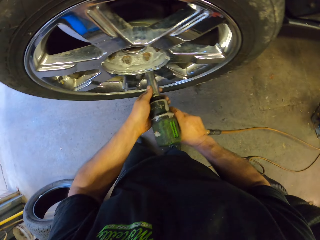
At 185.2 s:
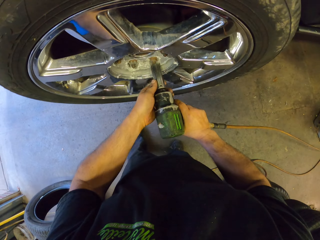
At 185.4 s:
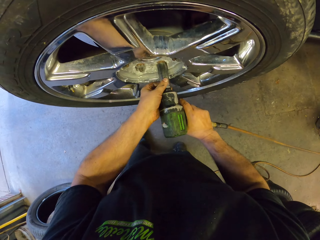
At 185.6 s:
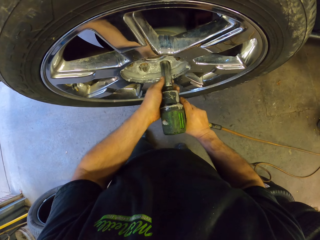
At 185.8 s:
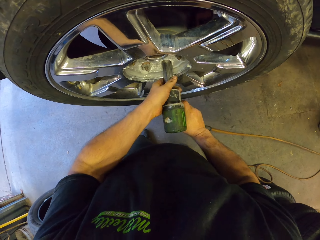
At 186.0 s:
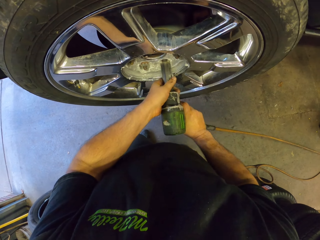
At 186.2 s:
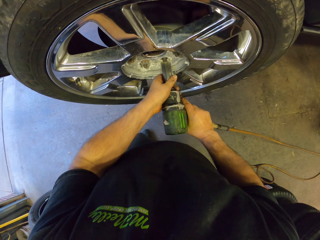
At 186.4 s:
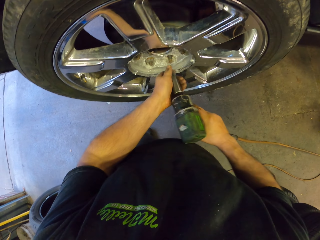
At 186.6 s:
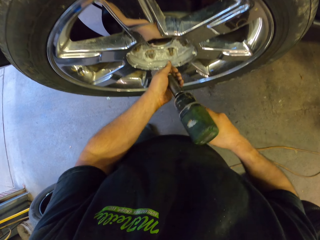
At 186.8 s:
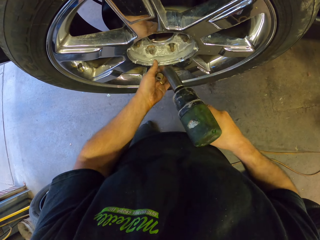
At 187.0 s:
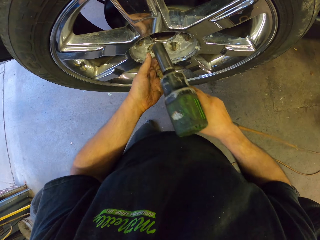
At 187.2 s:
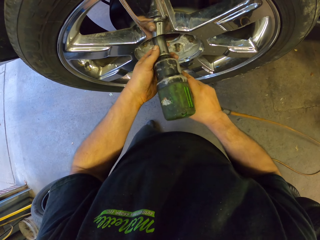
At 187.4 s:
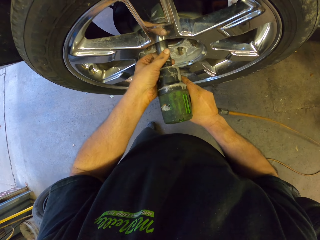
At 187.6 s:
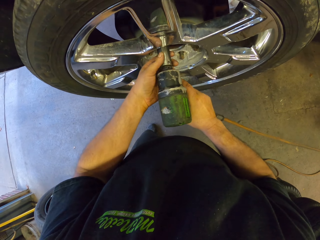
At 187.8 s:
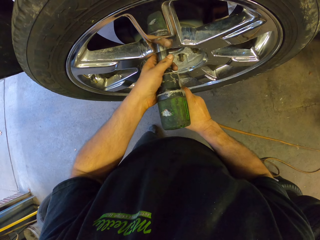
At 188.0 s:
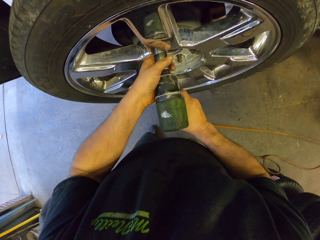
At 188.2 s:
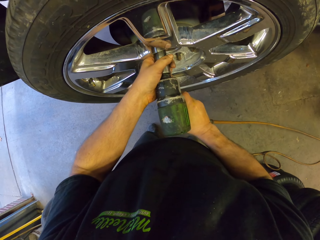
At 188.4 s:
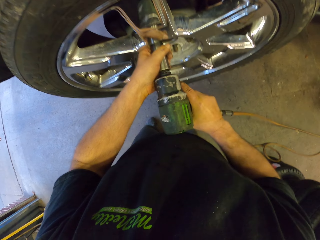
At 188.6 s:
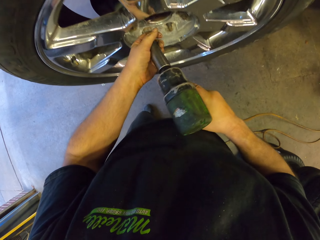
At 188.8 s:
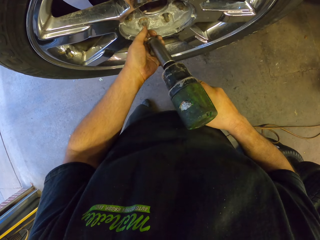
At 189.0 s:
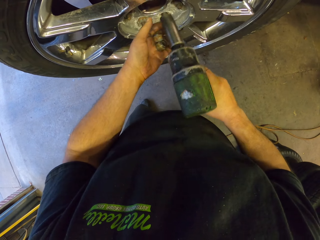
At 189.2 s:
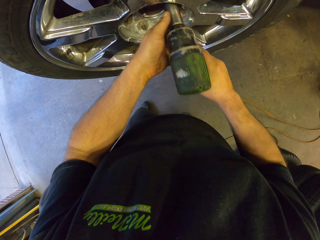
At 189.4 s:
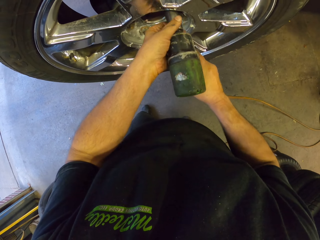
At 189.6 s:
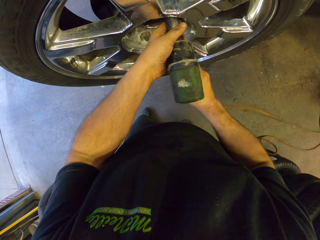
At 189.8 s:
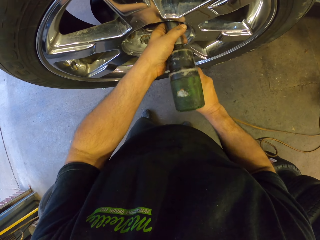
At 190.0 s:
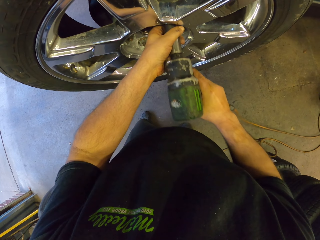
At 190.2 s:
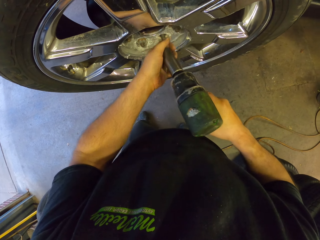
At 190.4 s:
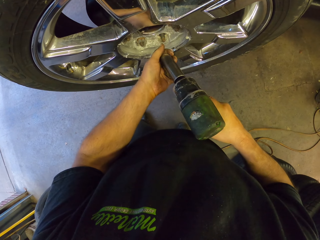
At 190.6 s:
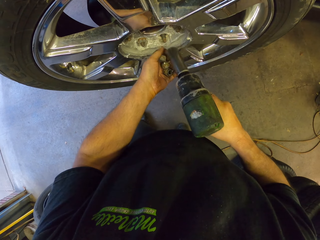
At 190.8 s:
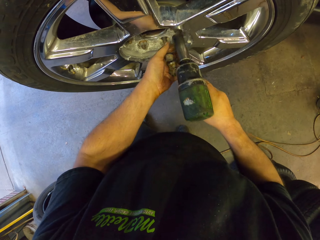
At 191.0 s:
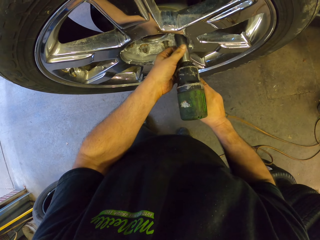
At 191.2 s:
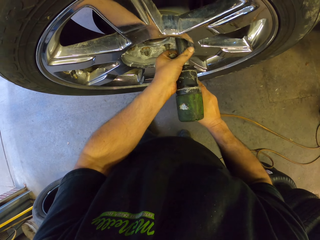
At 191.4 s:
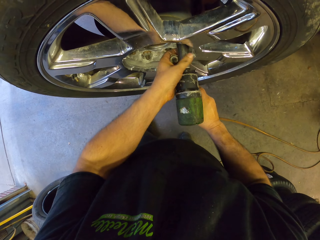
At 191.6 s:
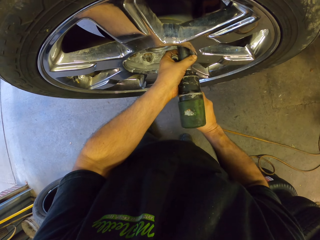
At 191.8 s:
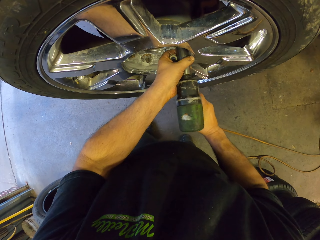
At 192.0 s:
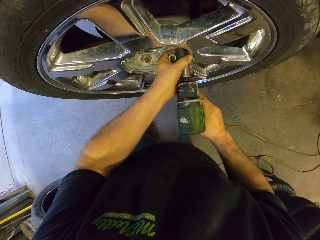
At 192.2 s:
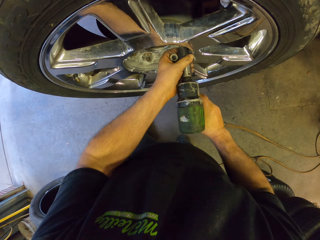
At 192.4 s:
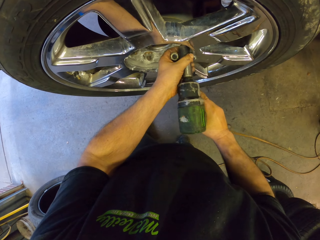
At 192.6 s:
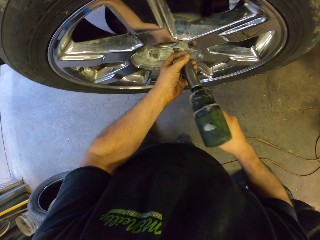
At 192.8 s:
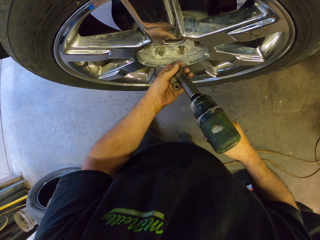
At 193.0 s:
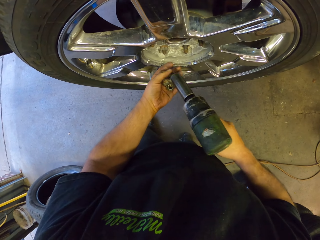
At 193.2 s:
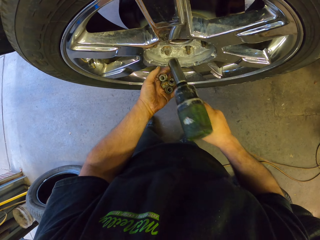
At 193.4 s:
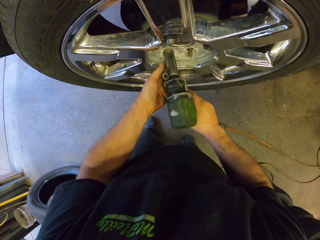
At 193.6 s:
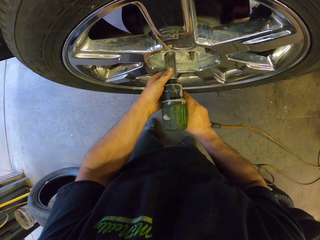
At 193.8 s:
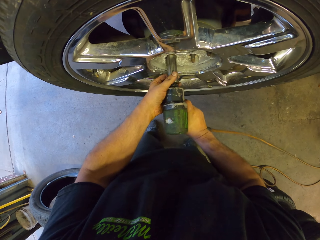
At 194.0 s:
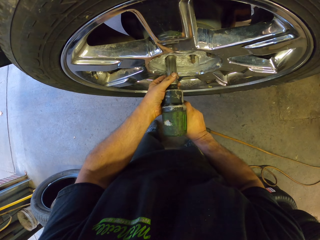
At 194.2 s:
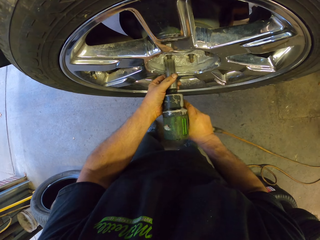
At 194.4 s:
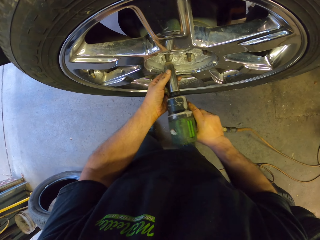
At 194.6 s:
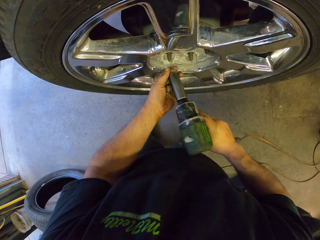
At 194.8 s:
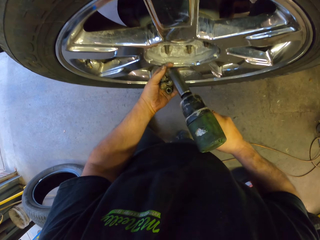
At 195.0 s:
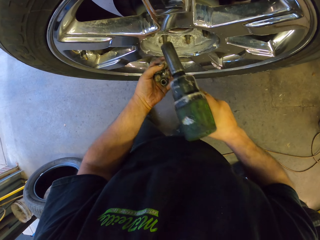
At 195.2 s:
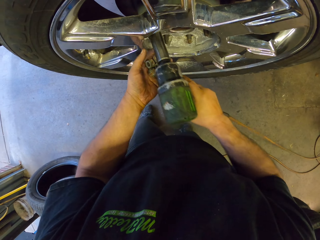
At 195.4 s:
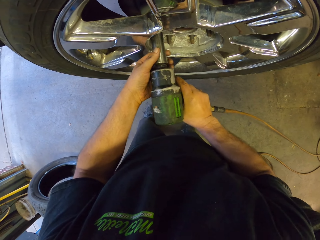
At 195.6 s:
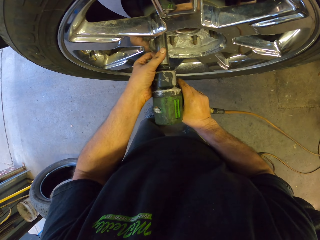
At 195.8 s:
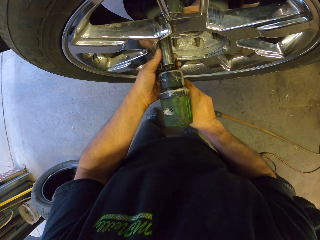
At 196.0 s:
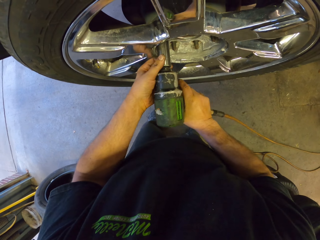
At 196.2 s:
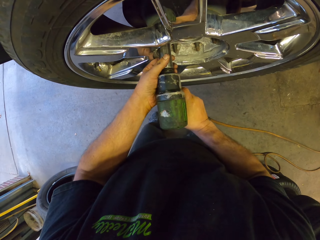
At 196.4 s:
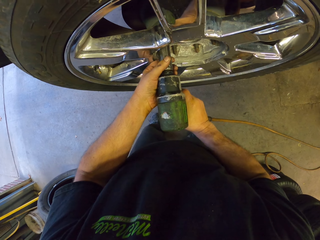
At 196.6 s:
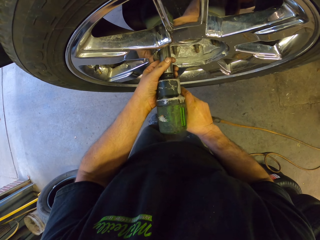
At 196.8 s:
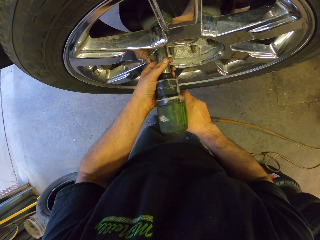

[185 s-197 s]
The camera wearer removes the bolt nut from the vehicle wheel.

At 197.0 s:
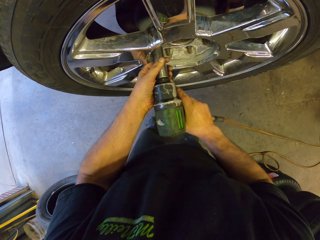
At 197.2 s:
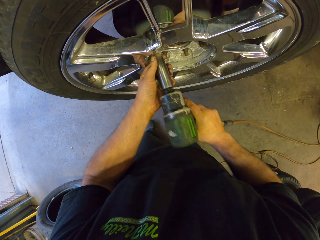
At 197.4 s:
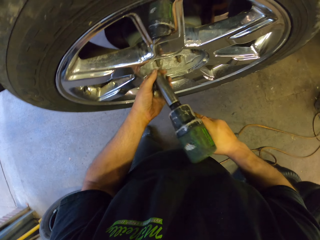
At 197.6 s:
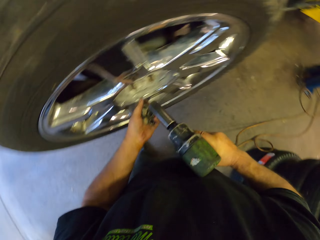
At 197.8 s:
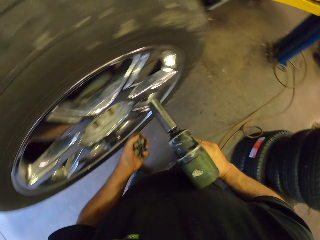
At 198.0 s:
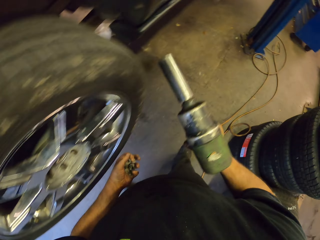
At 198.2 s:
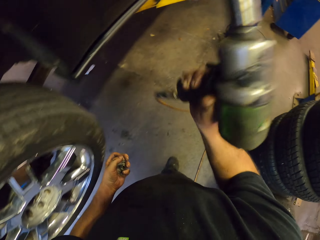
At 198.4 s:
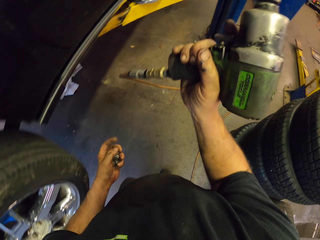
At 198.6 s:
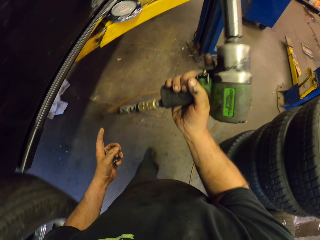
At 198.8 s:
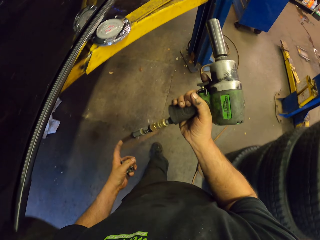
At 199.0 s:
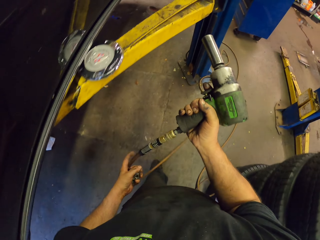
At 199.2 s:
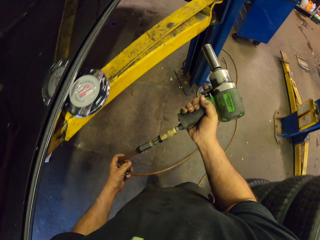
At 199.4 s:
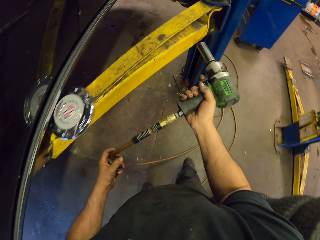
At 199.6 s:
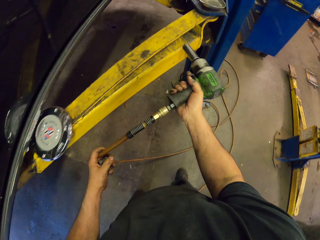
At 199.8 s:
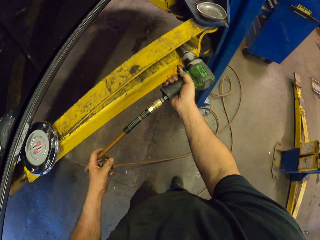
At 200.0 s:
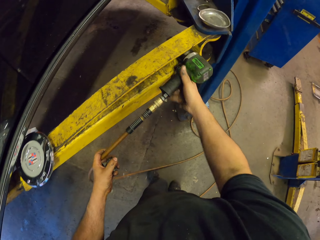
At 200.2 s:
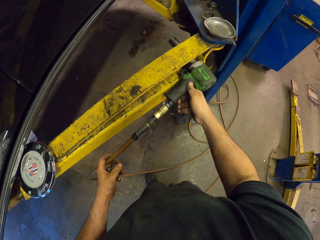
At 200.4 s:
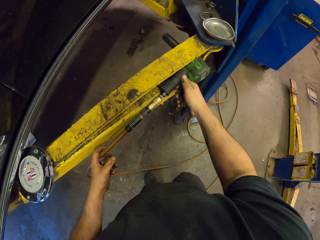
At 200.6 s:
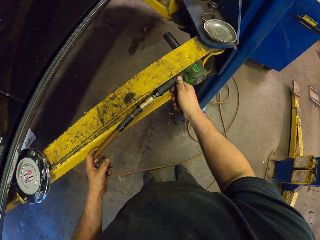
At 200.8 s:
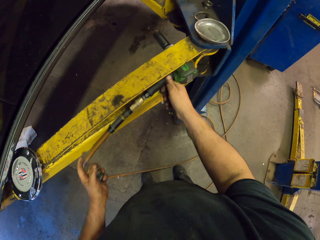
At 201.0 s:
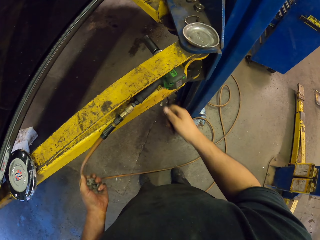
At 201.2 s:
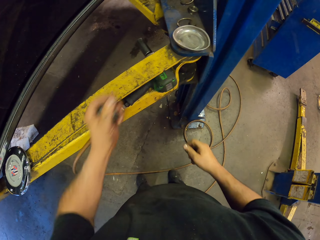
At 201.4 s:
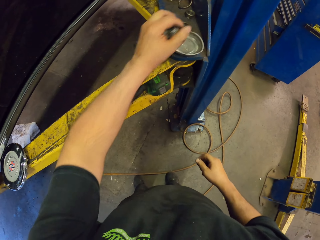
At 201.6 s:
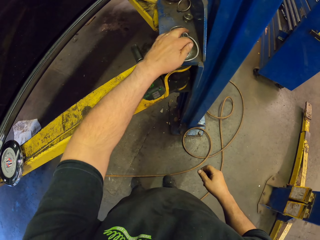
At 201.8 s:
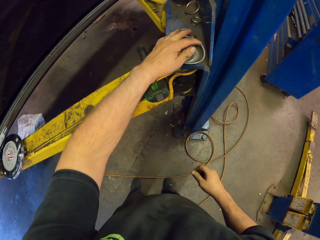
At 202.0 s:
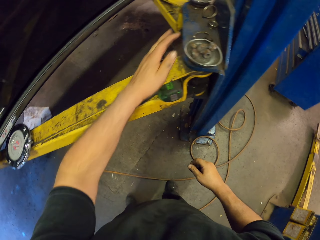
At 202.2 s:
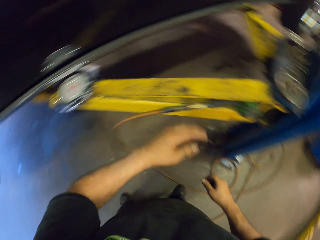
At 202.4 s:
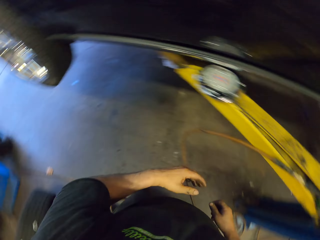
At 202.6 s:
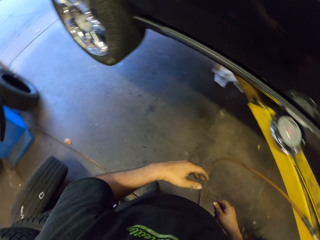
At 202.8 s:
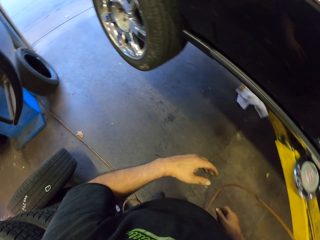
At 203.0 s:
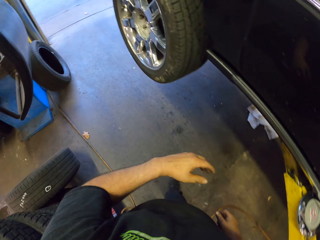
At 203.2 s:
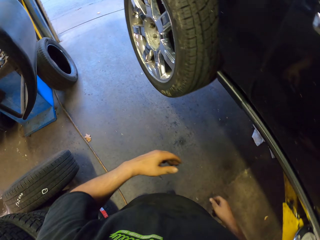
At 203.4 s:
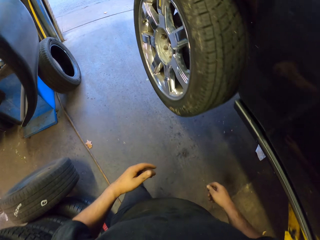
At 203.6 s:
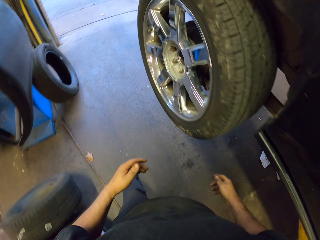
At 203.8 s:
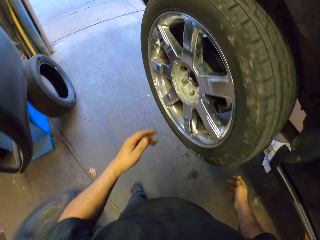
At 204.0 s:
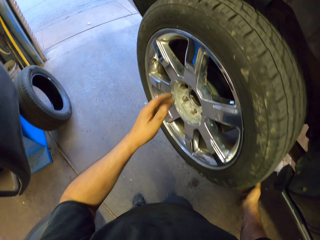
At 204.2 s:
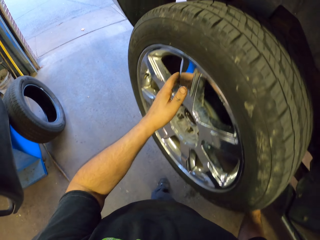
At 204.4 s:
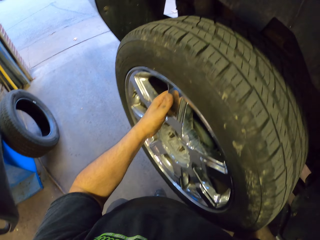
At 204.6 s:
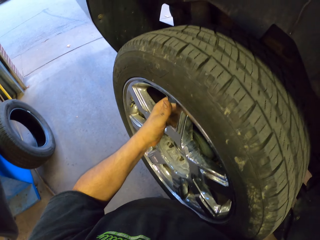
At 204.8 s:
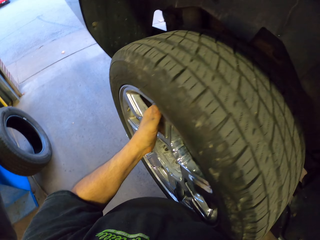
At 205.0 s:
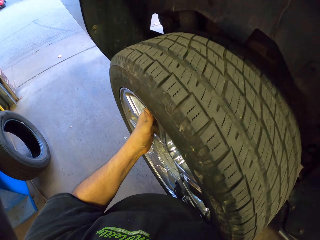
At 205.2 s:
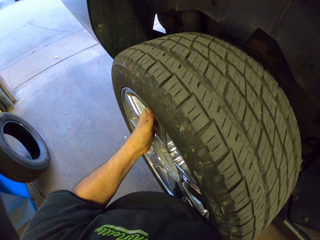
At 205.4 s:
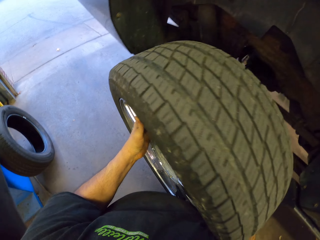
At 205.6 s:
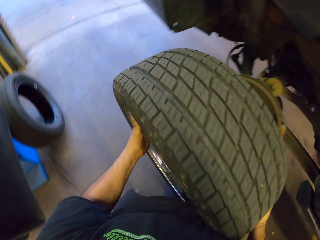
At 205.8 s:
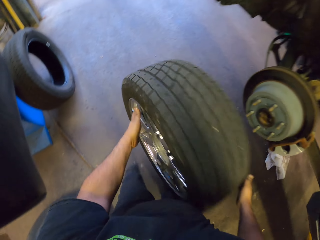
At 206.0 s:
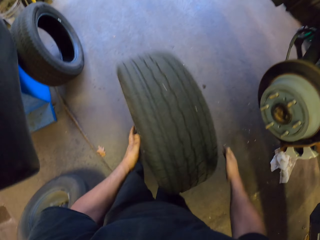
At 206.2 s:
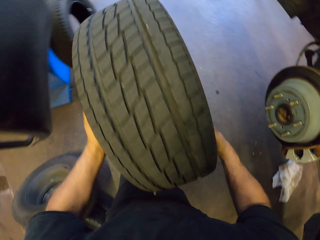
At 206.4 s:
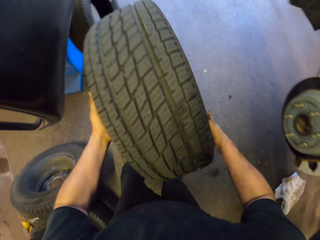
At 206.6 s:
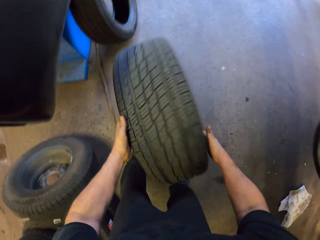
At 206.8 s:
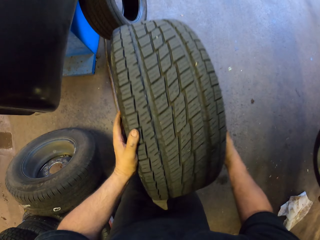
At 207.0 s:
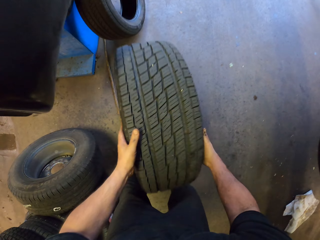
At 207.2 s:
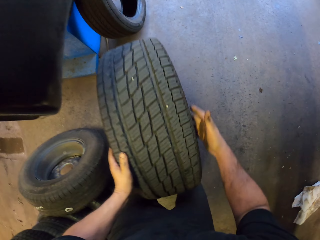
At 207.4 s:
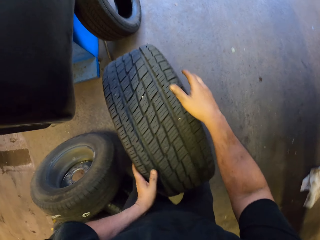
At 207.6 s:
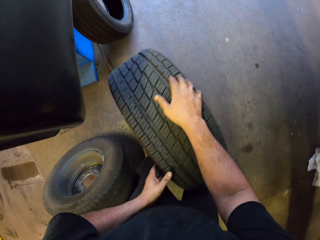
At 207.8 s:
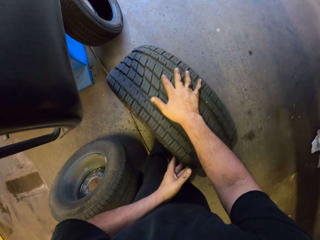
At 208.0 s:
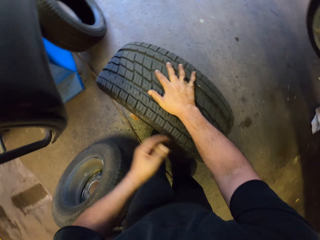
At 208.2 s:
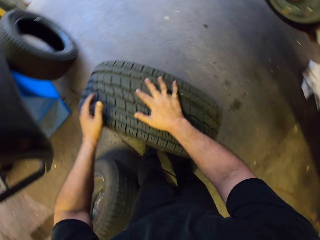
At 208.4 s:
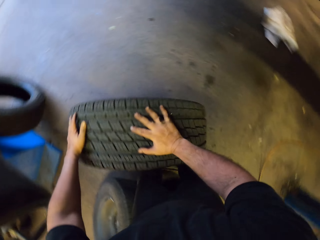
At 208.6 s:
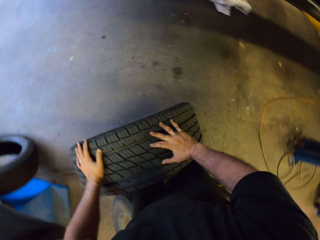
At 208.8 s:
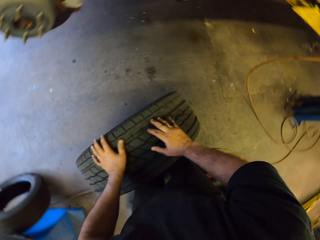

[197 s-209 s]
The camera wearer places the drilling machine on the metal rod. They place the nut bolts on the metal rod. They remove the wheel from the vehicle.
